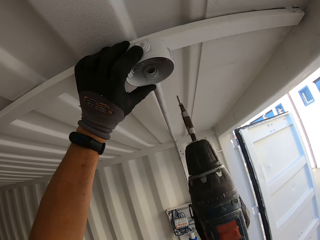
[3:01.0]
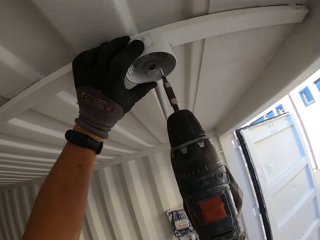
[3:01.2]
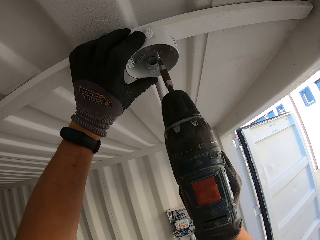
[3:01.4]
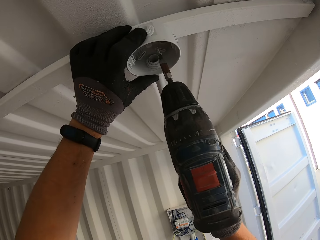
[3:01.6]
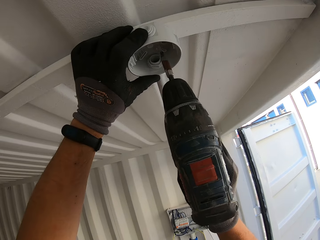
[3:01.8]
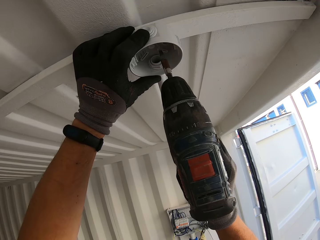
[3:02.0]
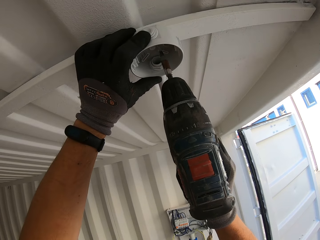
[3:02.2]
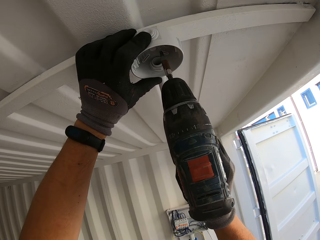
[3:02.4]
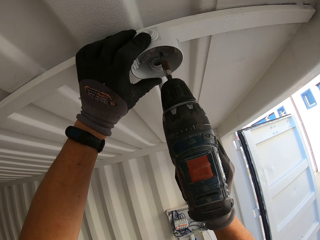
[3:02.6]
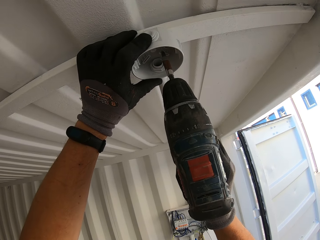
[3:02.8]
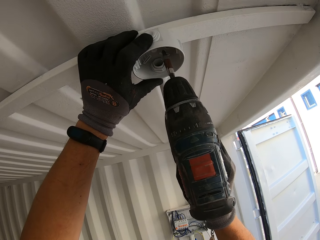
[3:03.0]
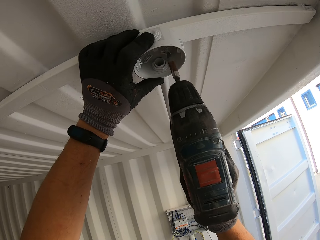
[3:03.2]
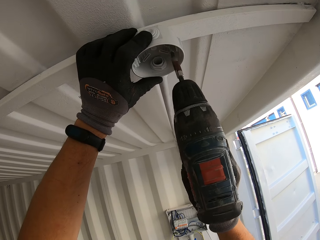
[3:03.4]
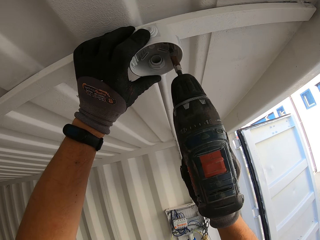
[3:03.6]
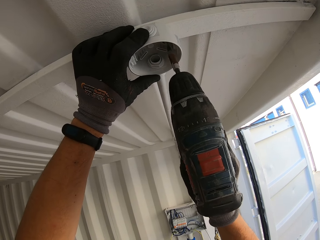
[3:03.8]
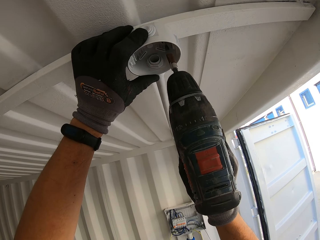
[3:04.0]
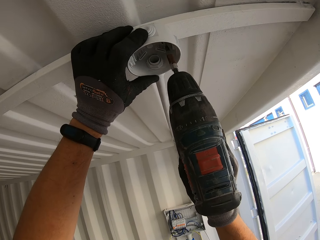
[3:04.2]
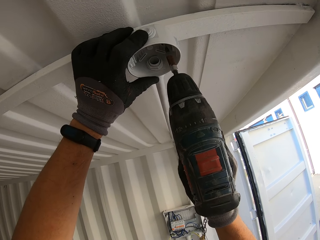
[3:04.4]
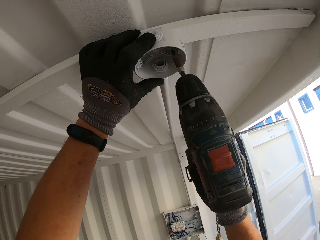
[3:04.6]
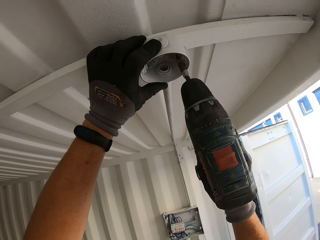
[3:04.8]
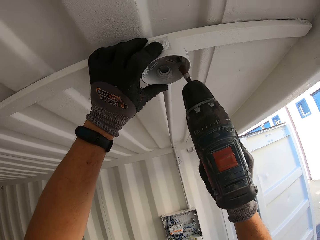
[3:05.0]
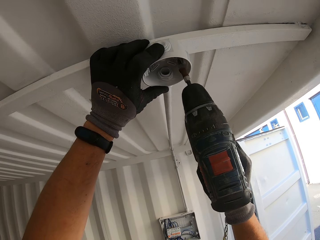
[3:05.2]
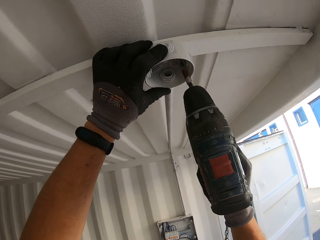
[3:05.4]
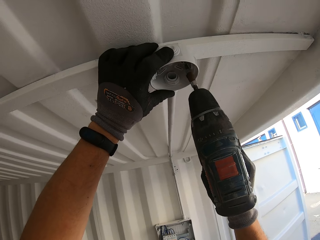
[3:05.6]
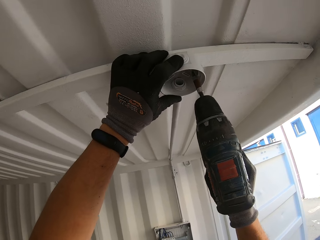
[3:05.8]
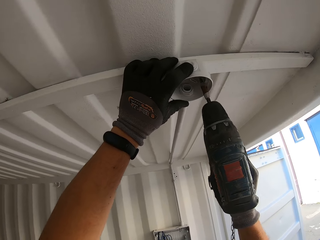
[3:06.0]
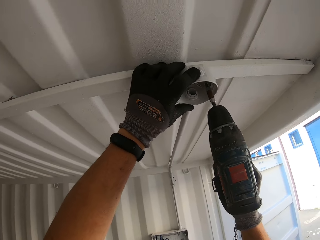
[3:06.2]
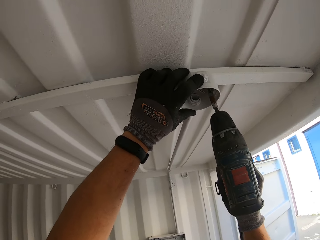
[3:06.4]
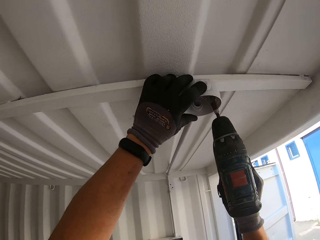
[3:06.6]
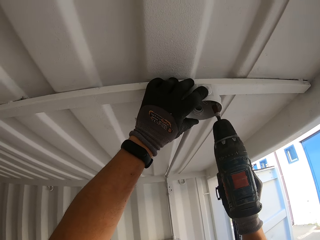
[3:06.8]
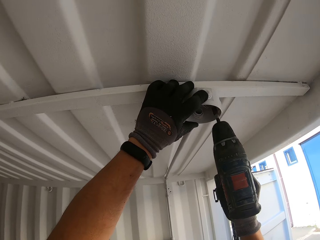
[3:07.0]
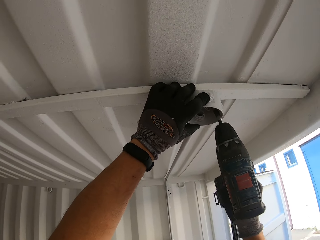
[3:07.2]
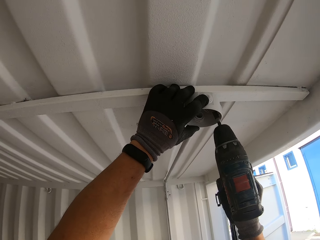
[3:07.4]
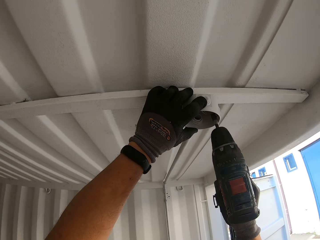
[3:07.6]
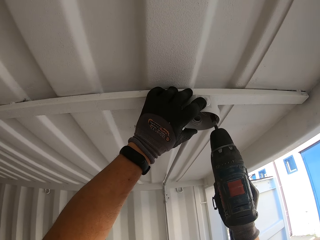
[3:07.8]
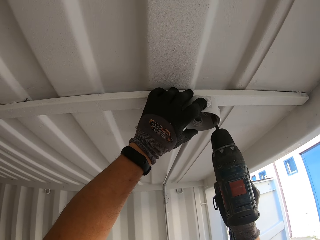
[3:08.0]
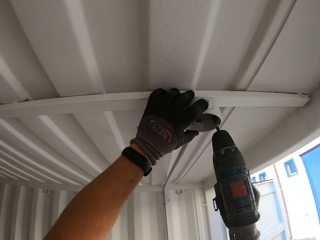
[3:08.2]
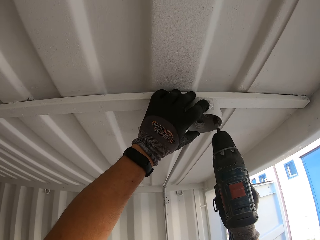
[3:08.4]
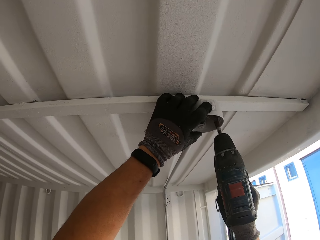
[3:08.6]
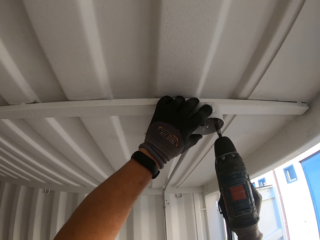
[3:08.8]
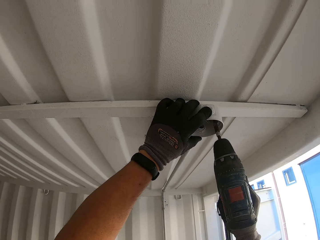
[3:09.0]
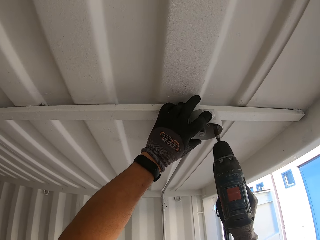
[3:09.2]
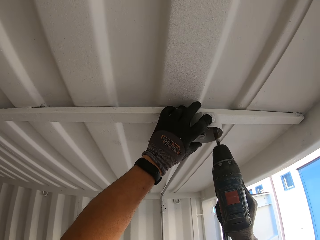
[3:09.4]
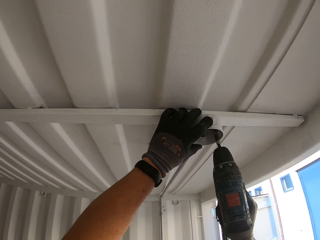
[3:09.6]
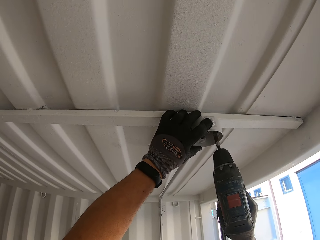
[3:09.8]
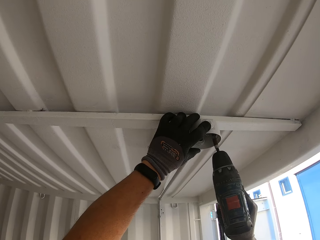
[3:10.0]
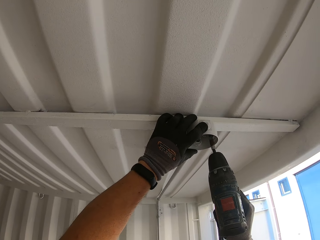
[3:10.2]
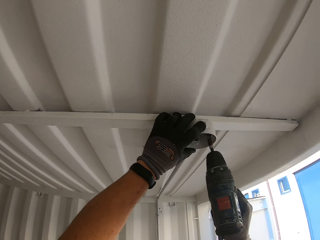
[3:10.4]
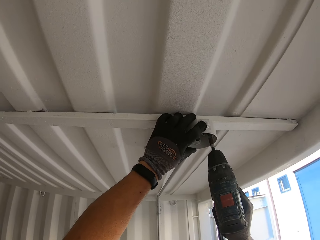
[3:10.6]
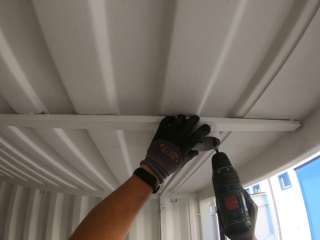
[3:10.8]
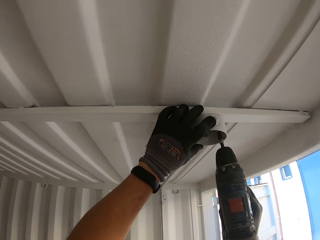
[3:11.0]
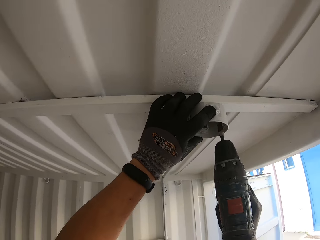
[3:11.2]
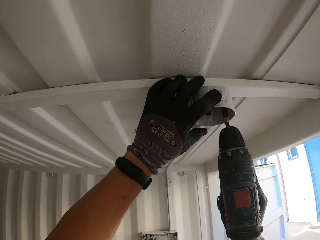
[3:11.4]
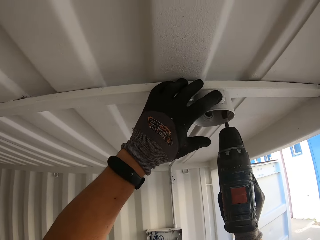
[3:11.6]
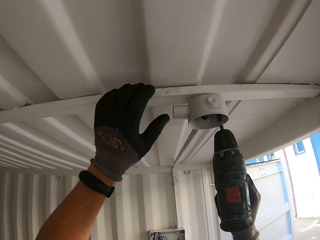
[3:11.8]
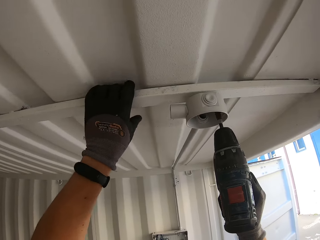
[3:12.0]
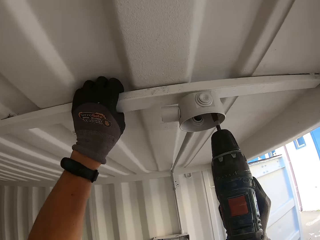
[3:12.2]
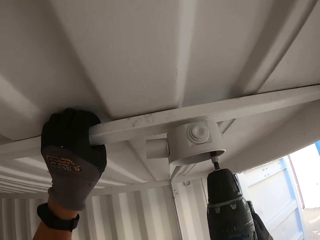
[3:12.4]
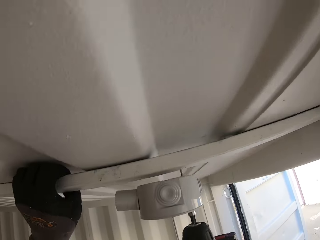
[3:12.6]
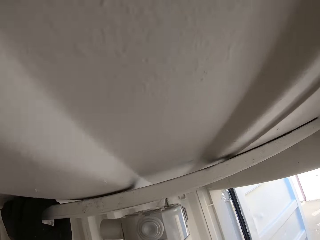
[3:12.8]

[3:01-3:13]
The camera wearer fixes a plastic electrical wire junction box with the grinder.

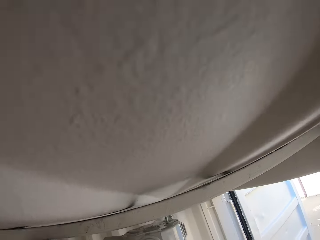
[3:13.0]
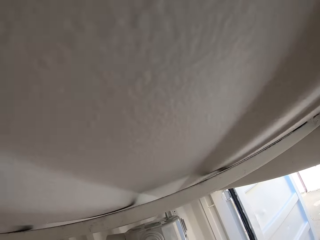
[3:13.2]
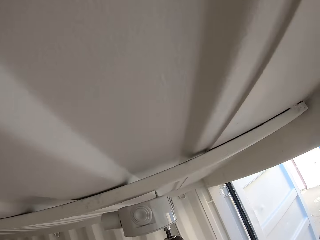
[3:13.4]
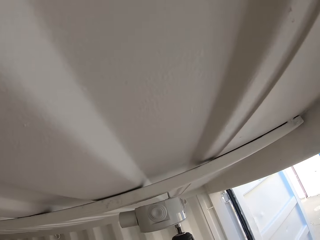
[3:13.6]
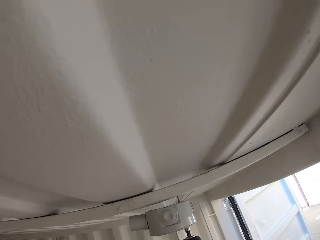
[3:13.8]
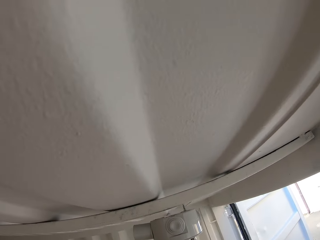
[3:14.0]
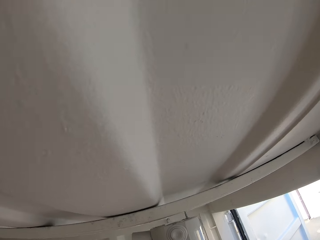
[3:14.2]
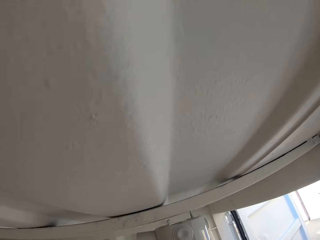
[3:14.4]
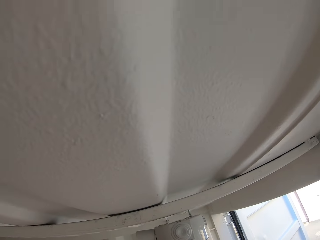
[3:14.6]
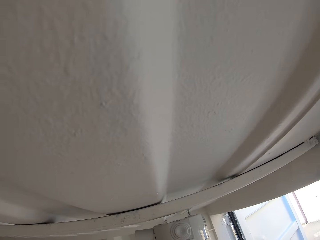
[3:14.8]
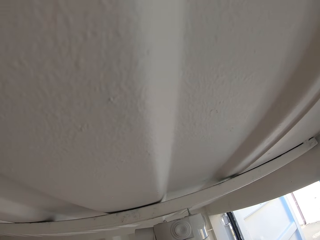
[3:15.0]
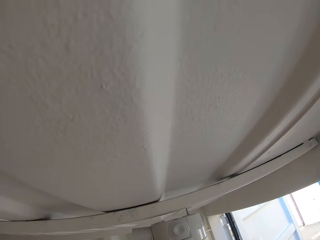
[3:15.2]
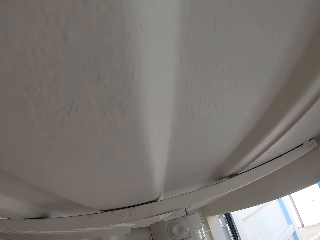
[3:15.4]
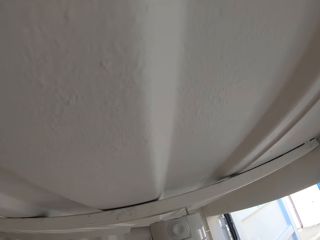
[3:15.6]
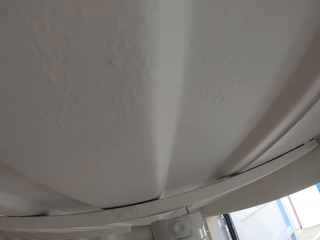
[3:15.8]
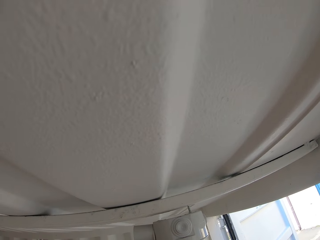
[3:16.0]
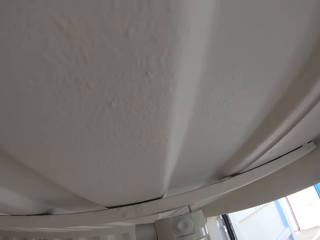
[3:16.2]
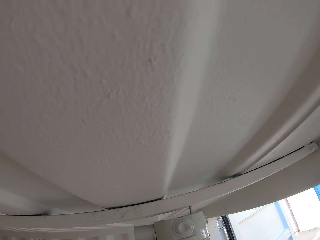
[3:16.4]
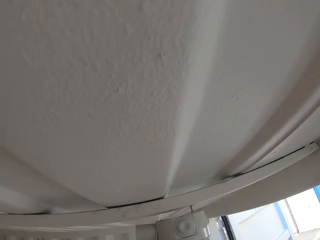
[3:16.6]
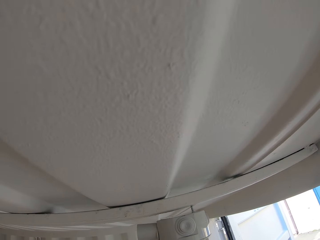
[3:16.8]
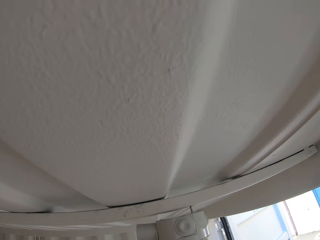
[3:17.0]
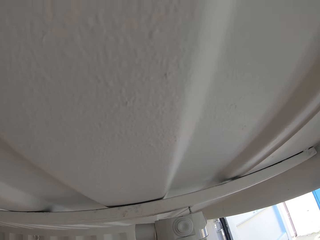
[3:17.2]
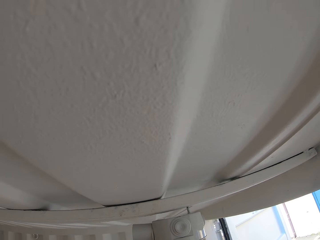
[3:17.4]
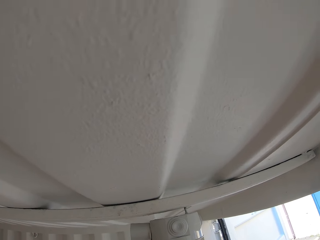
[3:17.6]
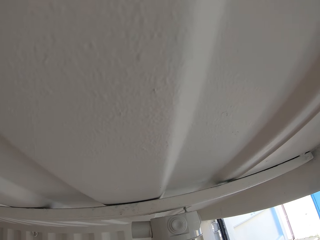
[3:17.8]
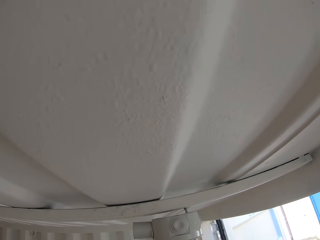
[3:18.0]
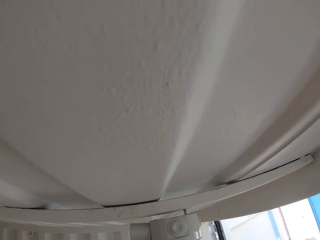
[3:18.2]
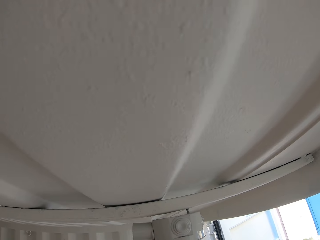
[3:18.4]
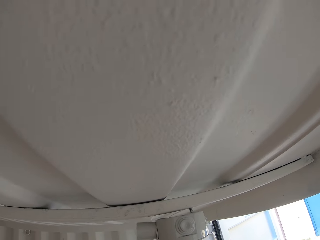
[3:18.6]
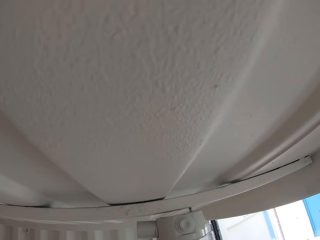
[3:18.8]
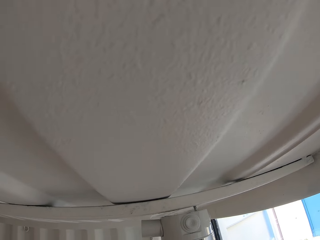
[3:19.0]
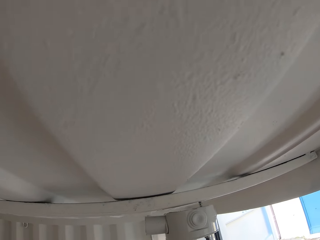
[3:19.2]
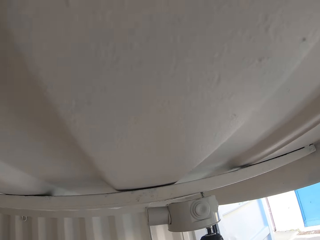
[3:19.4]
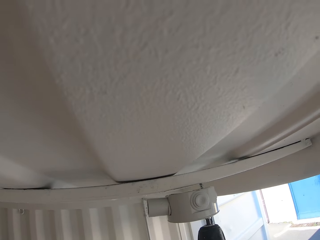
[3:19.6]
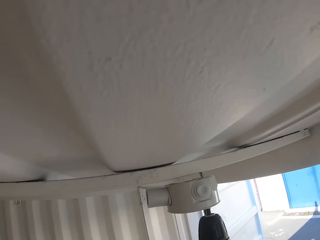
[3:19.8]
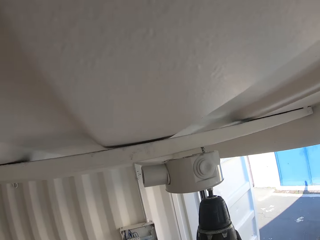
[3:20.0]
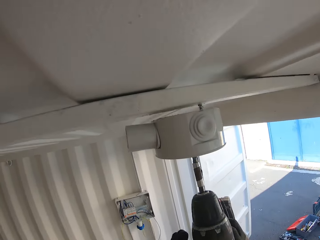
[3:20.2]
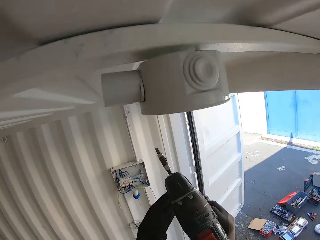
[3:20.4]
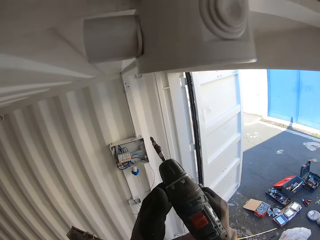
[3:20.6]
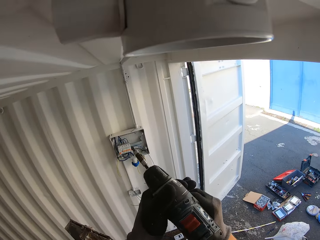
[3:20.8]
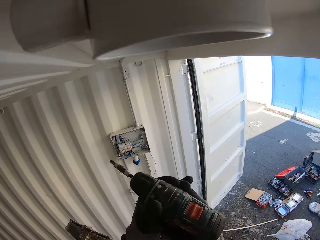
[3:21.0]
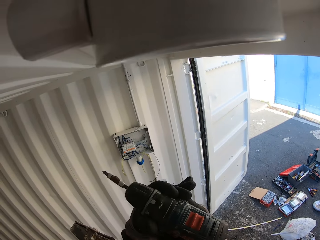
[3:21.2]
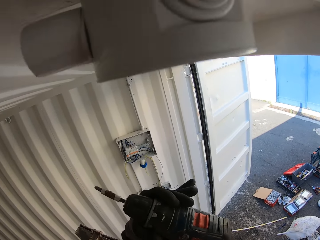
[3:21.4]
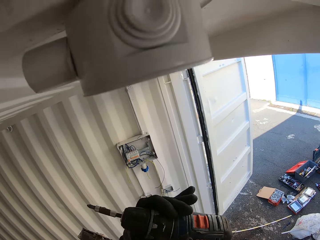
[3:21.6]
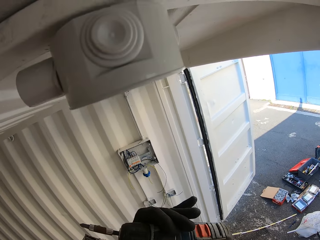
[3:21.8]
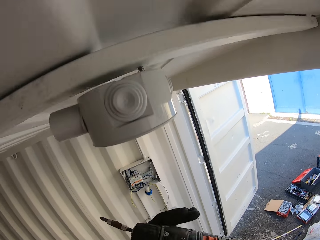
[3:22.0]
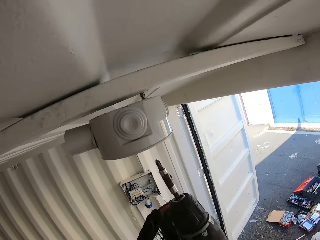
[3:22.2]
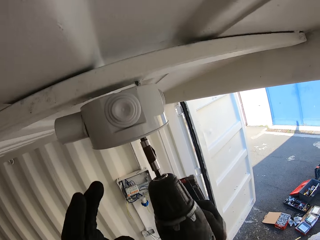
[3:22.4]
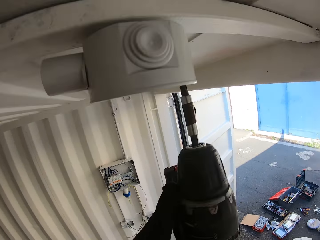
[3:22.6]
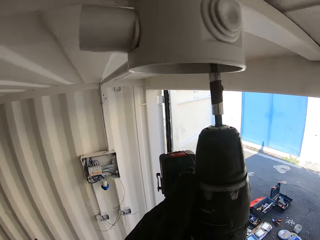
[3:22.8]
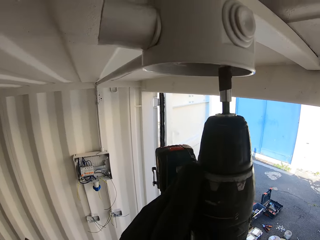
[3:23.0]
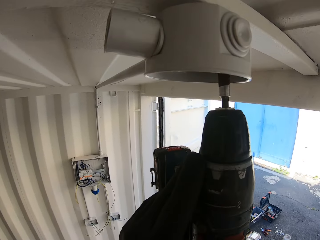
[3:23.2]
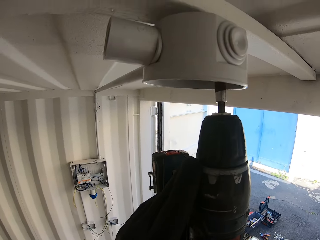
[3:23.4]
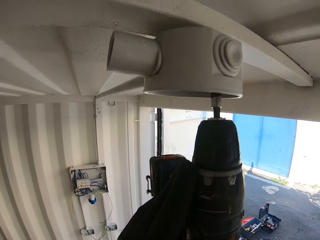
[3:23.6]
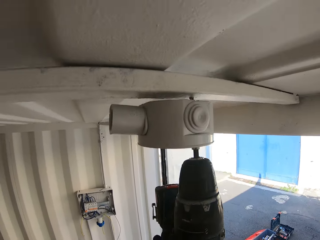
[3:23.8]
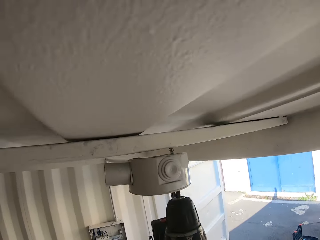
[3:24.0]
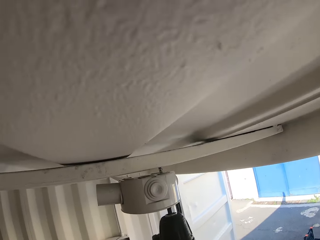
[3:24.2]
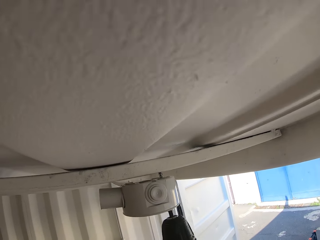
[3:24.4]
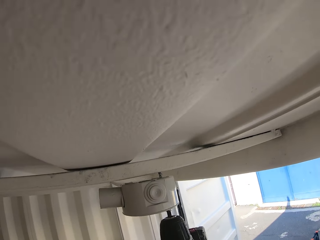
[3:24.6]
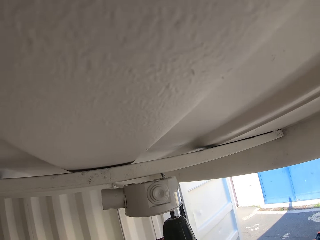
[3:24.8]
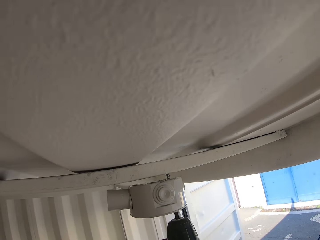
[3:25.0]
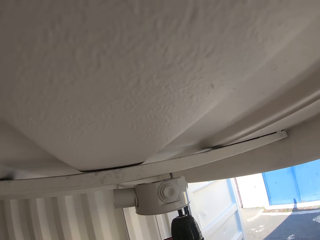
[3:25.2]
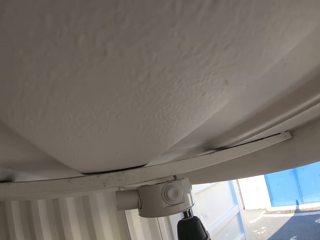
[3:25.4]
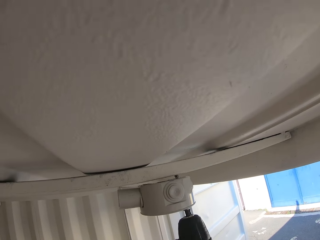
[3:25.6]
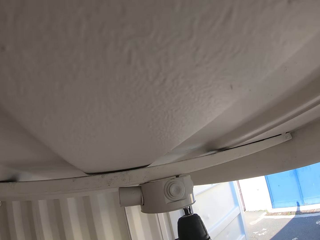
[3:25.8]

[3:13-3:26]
The camera wearer adjusts a drill. They tighten the grinder. They screw in a round box with the drill.
